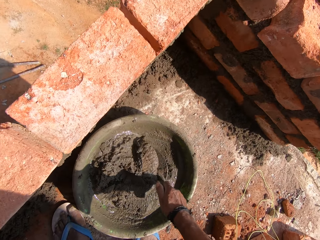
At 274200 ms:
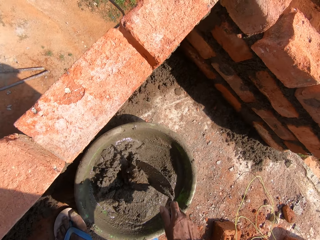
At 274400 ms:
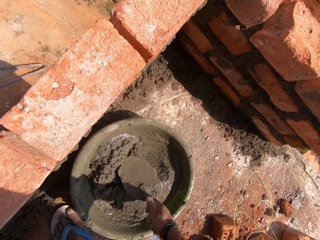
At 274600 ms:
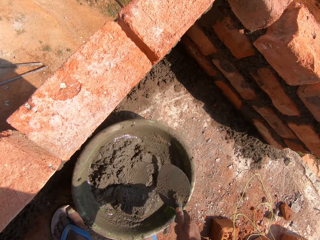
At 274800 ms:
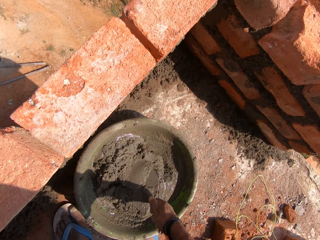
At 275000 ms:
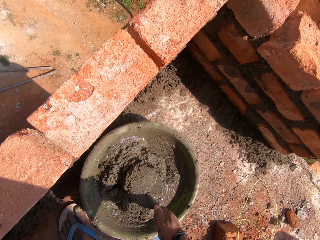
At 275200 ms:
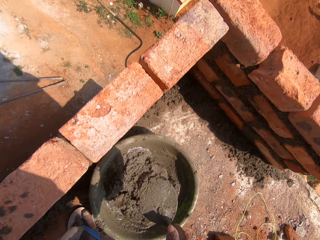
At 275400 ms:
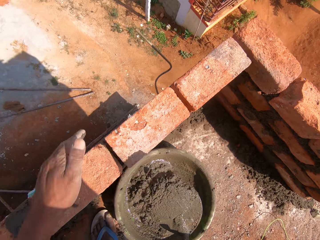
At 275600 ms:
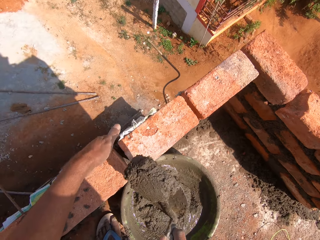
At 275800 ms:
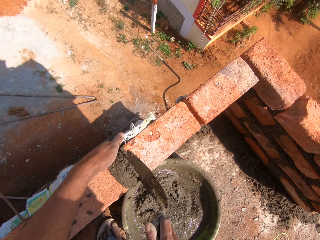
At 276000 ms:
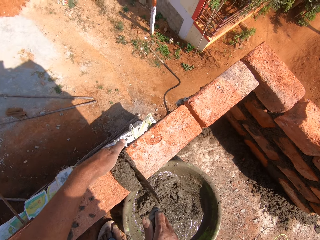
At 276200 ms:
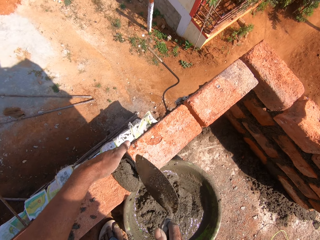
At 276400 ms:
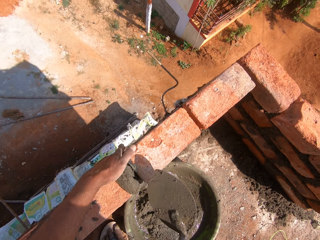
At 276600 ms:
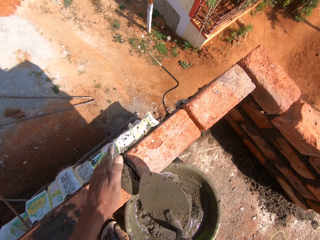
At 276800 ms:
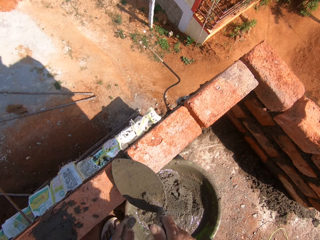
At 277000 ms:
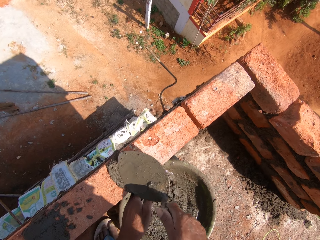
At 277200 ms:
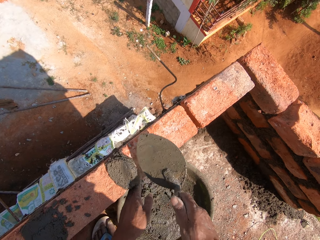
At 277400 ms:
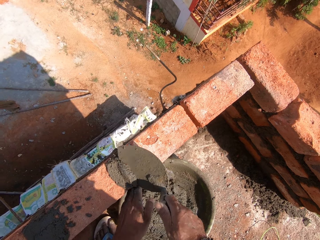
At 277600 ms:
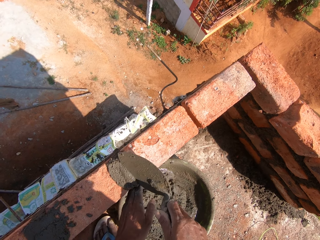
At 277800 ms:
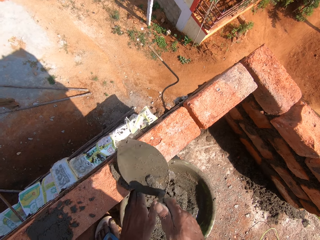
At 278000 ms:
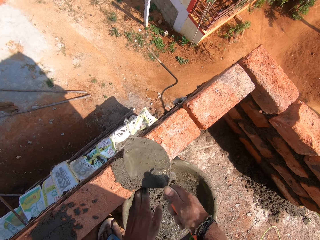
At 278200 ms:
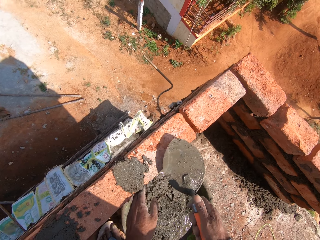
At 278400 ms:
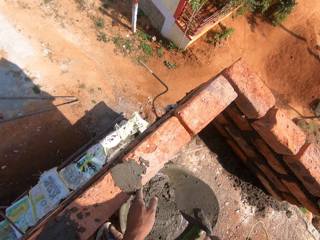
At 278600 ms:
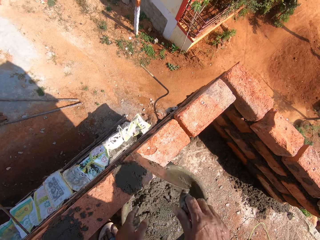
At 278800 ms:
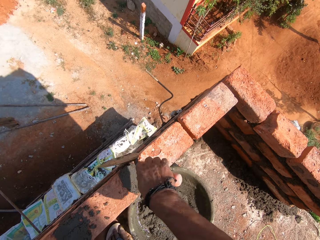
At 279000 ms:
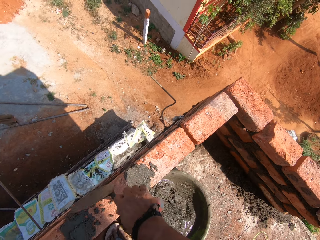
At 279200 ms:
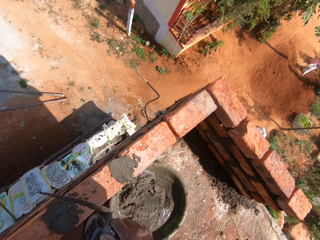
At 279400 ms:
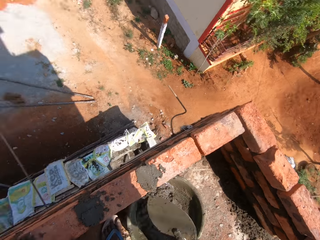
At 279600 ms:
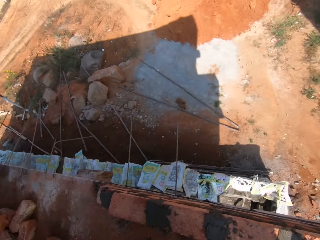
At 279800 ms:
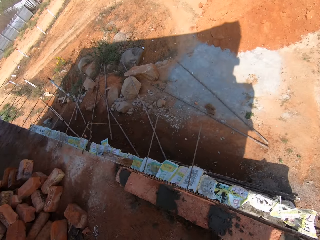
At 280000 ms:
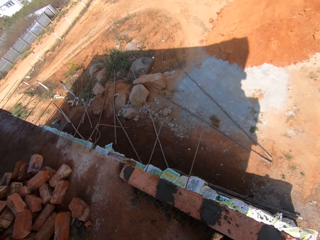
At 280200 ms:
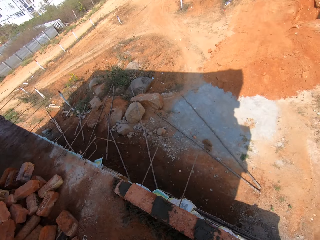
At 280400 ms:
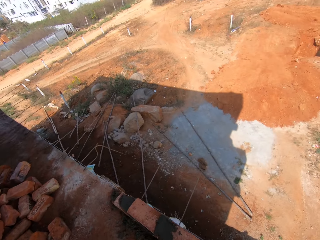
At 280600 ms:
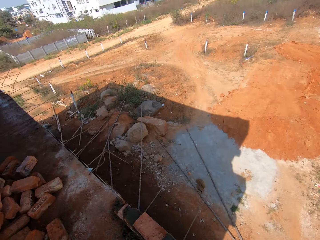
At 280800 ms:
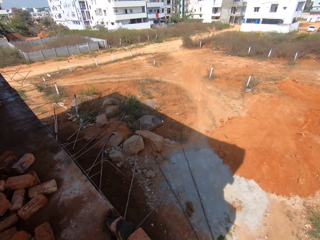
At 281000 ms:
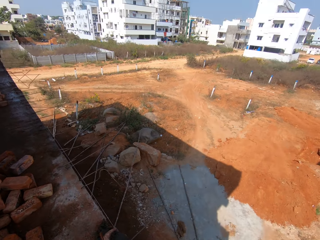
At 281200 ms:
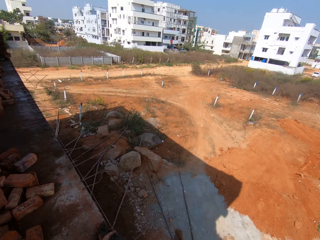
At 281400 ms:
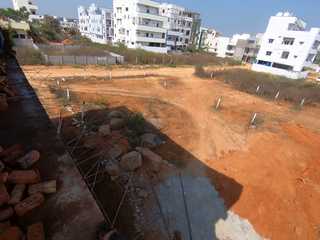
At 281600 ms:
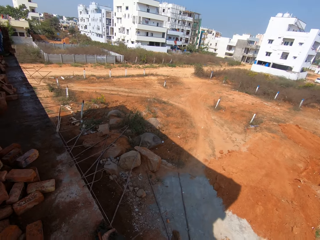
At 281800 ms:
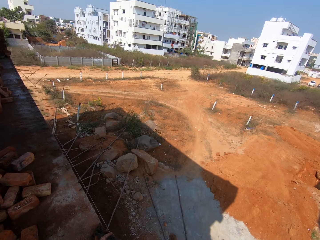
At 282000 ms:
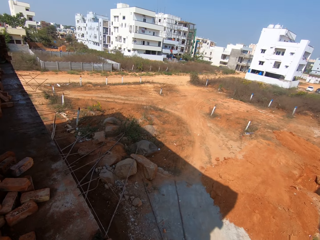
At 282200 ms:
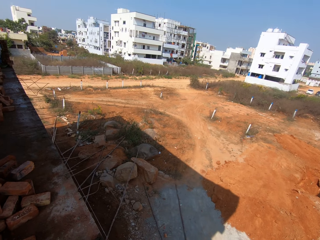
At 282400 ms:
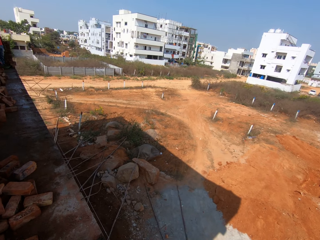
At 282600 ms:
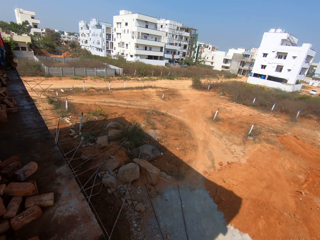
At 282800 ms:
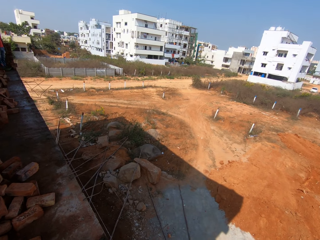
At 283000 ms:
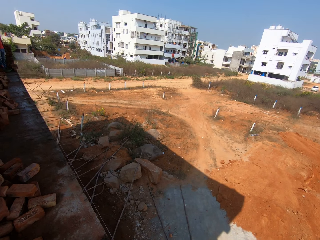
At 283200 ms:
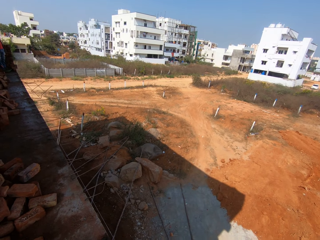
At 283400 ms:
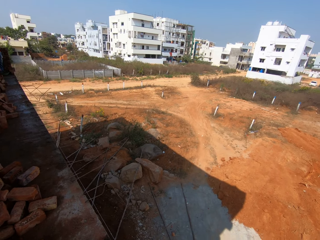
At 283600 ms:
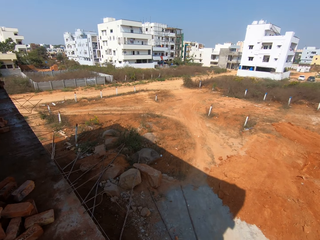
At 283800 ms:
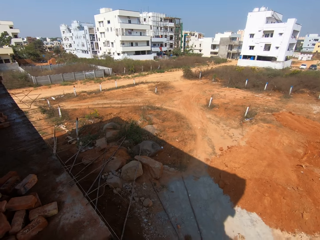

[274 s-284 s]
The camera wearer picks up plaster with a trowel. They put plaster in between the blocks on the bricks. They smear the plaster with the trowel.

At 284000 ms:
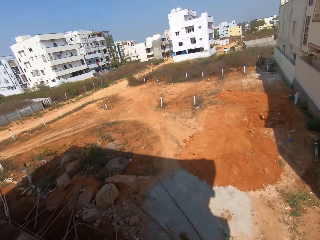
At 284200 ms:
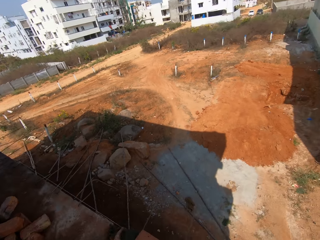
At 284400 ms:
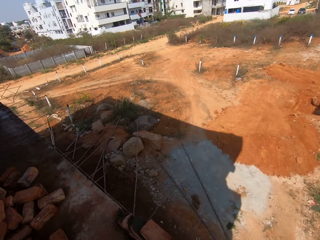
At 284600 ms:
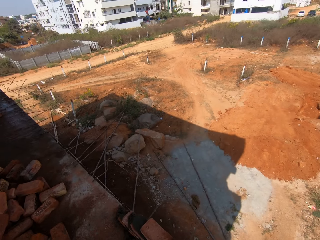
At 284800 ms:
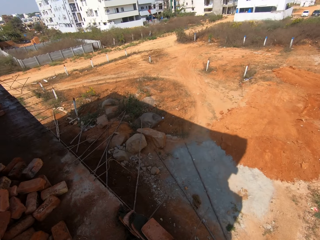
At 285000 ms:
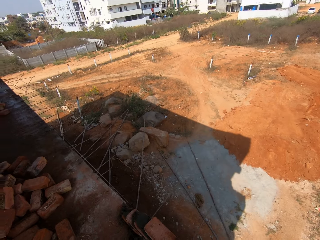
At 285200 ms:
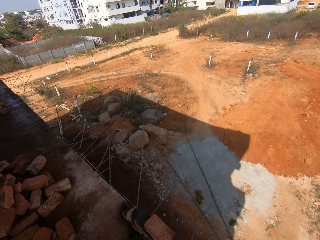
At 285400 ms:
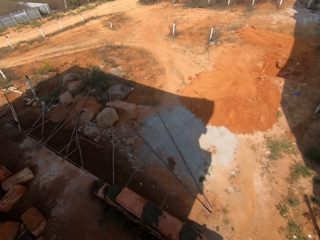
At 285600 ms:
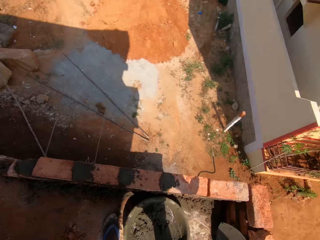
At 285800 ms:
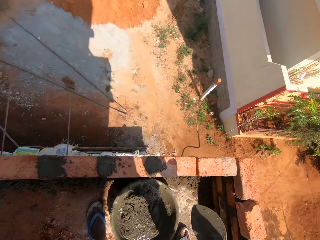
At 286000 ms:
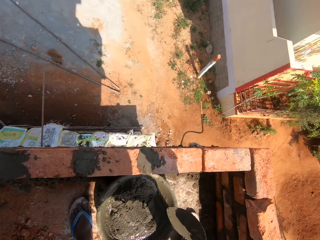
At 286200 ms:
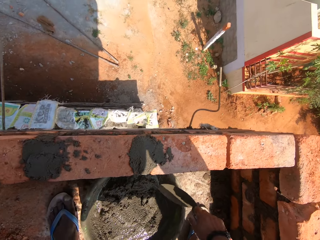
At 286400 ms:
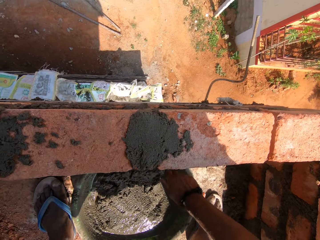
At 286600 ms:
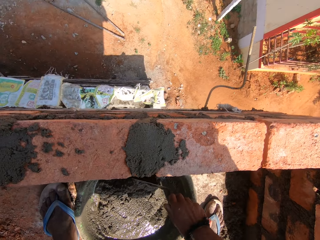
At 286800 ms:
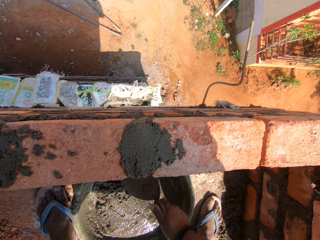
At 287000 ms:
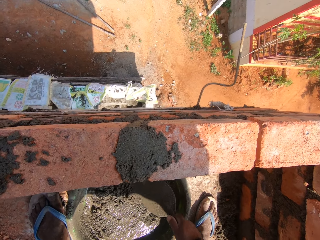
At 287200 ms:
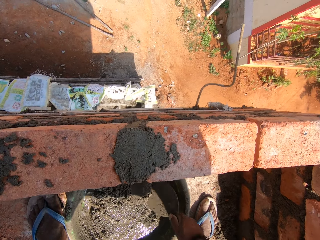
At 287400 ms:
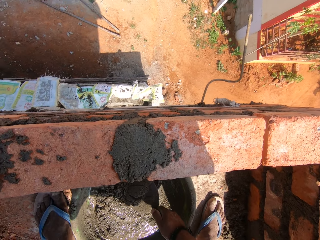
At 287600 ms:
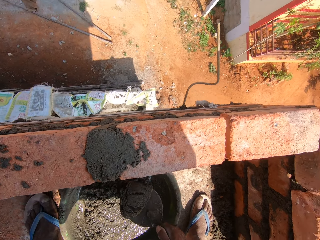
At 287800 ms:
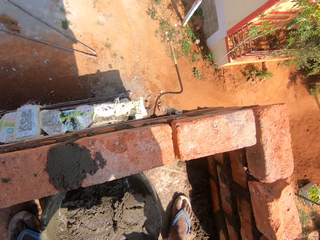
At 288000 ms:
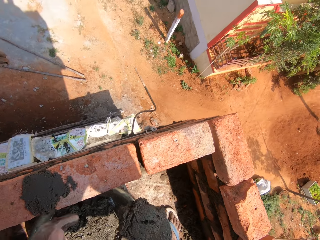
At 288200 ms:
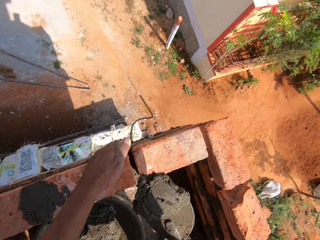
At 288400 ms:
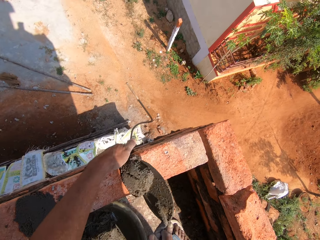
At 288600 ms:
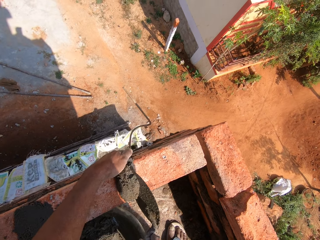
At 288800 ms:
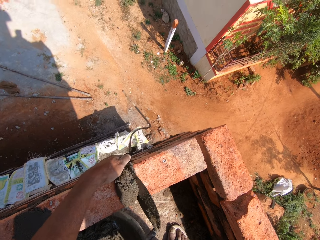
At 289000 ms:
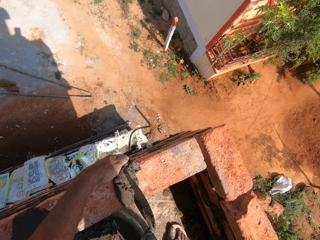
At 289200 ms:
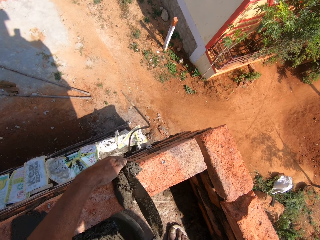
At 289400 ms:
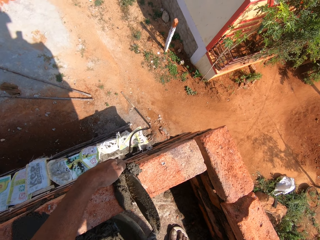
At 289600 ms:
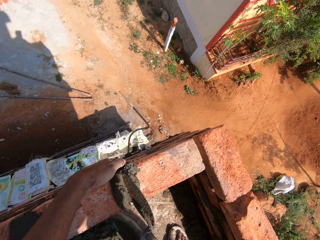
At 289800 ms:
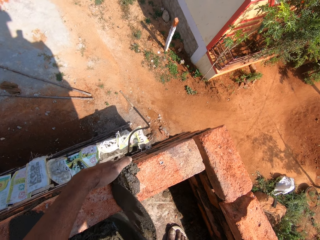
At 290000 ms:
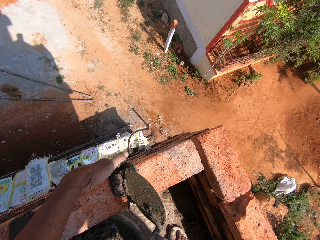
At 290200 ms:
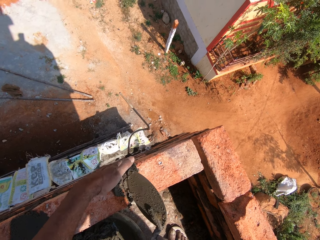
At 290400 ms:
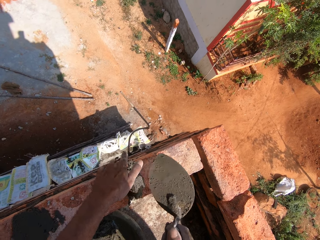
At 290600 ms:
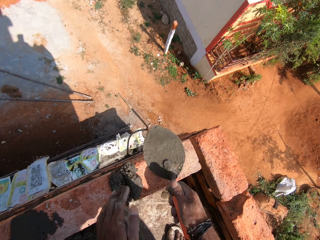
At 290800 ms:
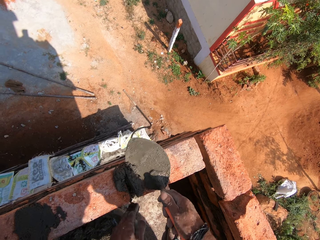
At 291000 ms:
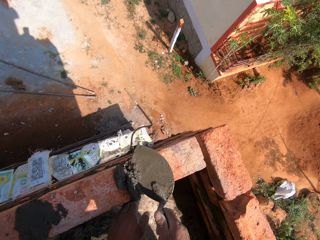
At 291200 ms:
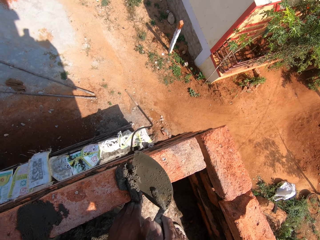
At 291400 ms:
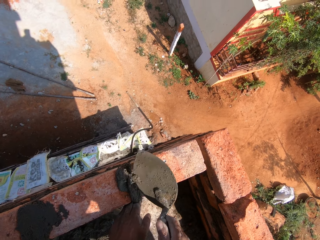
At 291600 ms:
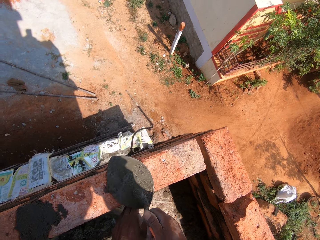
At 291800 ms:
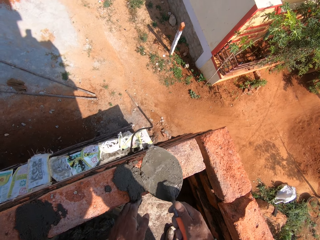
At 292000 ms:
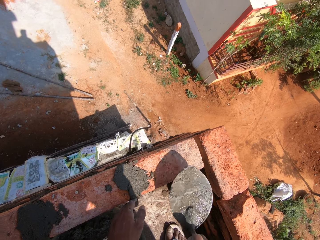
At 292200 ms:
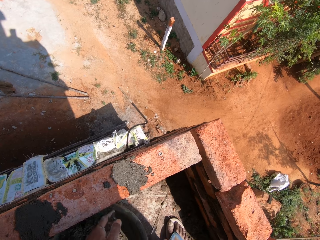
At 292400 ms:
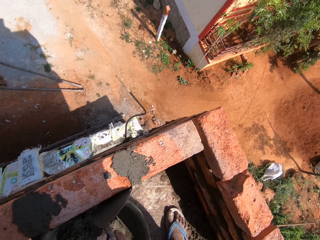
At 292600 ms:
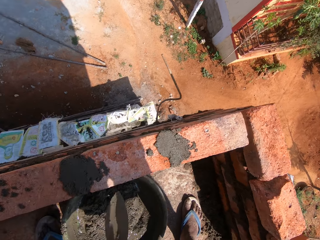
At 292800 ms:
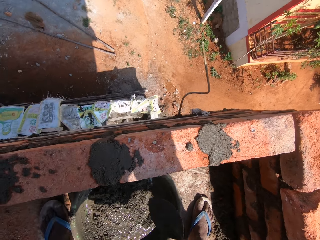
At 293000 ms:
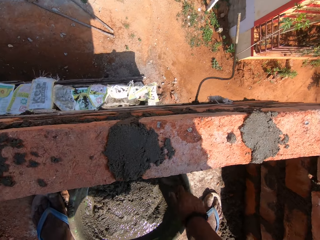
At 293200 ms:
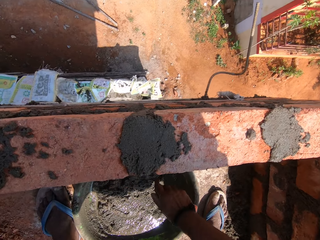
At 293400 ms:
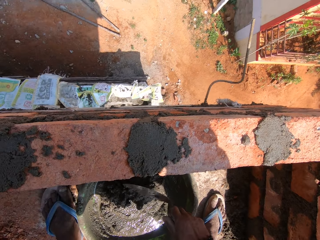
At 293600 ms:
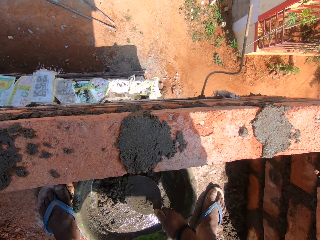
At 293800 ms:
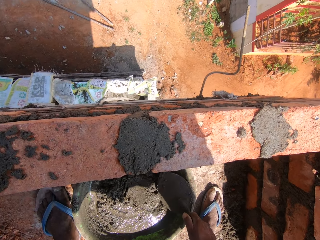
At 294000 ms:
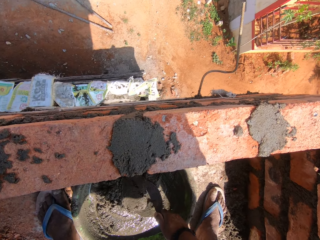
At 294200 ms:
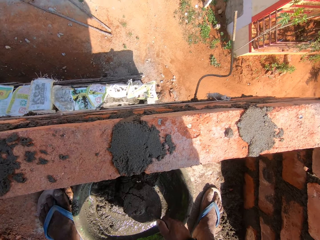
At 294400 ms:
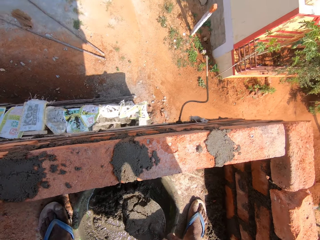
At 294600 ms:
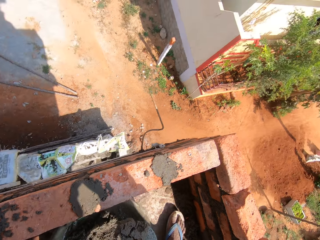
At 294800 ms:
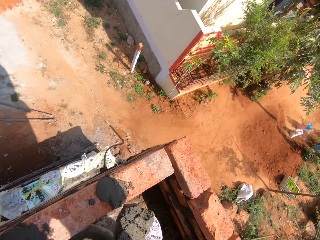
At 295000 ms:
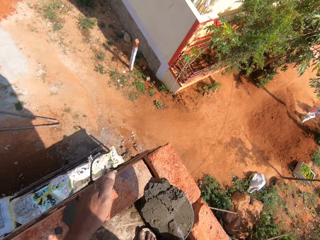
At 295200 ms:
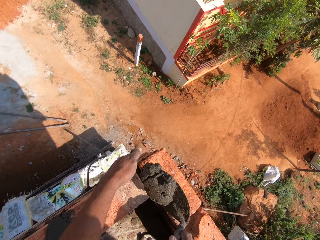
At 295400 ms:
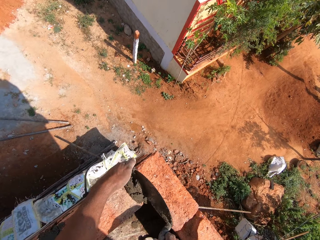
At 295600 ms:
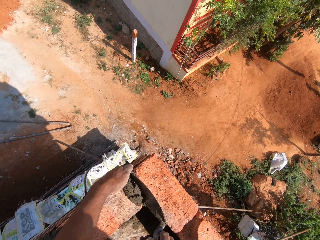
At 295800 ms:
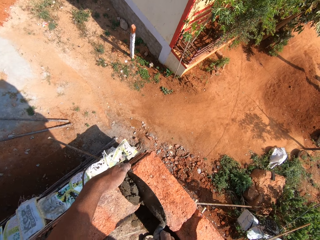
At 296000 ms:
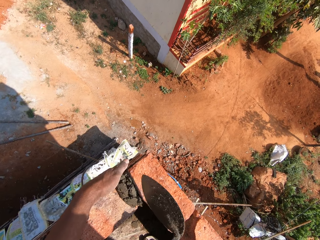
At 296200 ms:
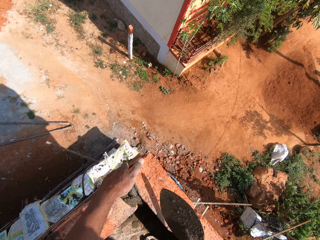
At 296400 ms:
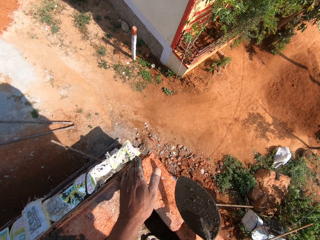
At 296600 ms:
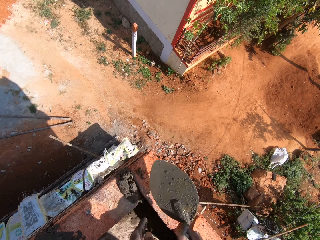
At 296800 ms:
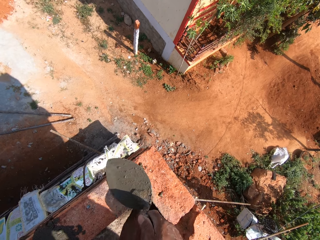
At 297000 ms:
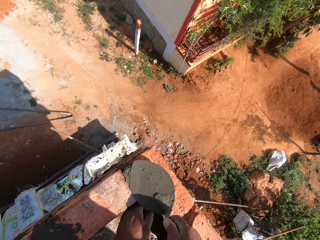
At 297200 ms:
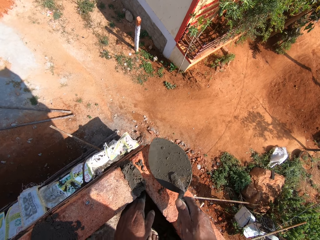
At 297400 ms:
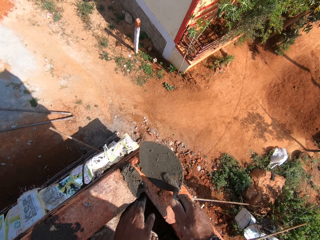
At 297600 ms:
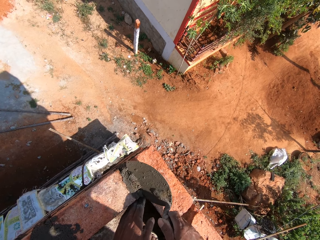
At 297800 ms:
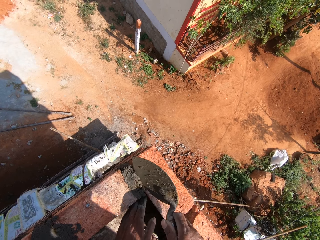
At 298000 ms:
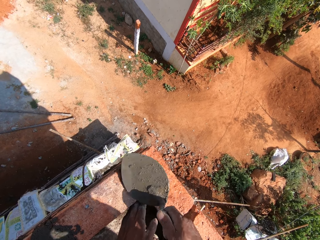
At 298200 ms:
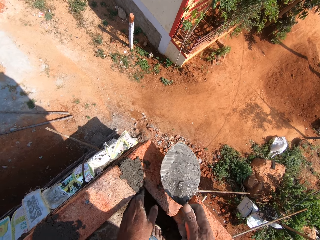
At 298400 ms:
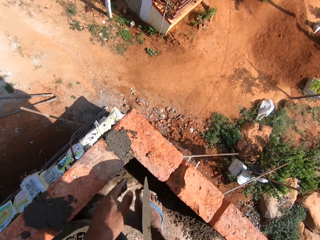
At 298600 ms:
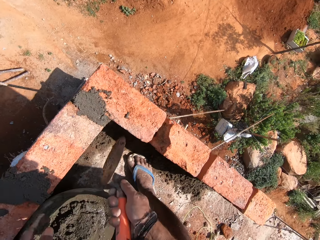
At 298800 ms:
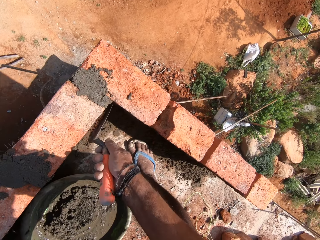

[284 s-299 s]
The camera wearer talks to someone in the background. They scoop mortar with a trowel. They put the mortar on the wall between the bricks. They scoop the mortar with the trowel. They put the mortar on the wall between the bricks with the trowel.
